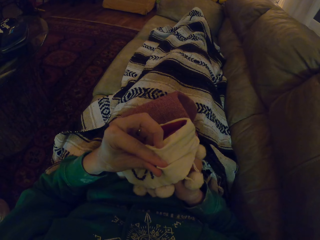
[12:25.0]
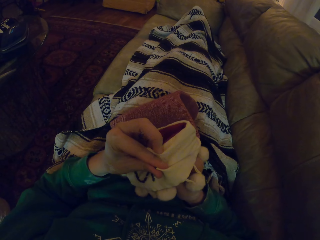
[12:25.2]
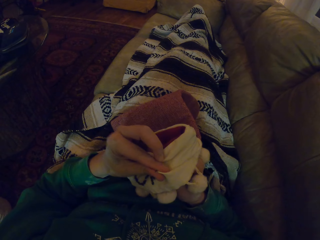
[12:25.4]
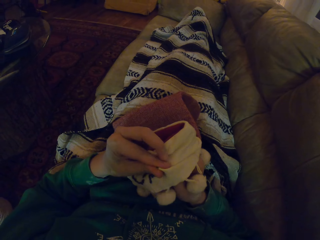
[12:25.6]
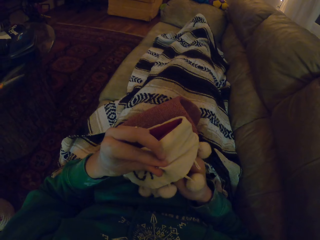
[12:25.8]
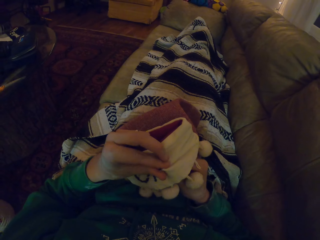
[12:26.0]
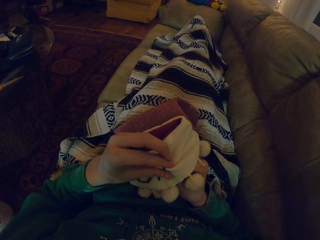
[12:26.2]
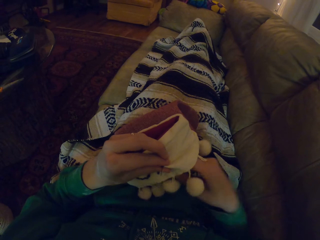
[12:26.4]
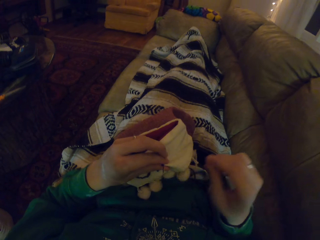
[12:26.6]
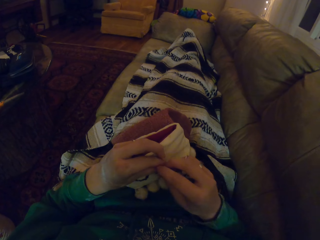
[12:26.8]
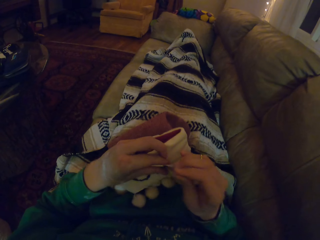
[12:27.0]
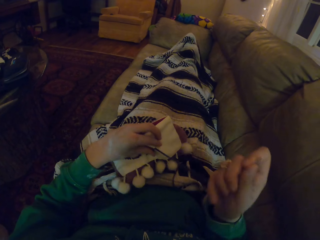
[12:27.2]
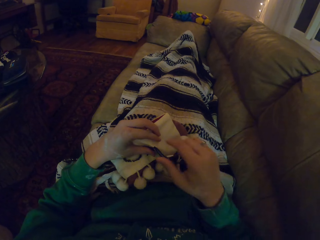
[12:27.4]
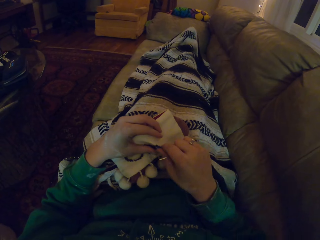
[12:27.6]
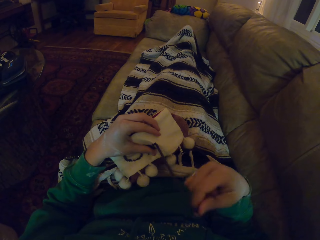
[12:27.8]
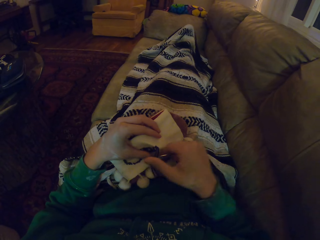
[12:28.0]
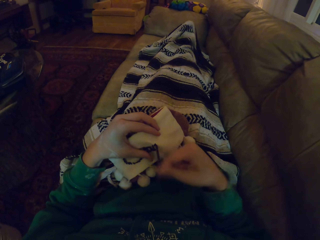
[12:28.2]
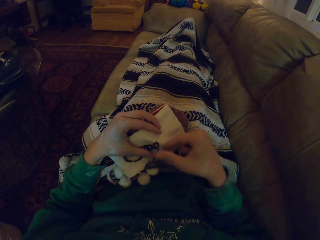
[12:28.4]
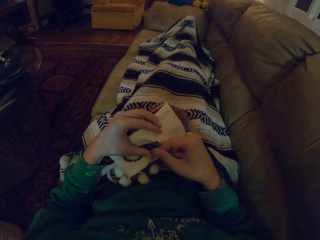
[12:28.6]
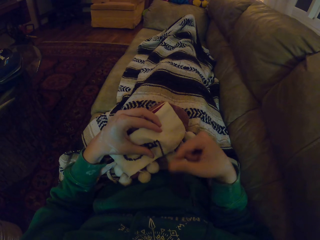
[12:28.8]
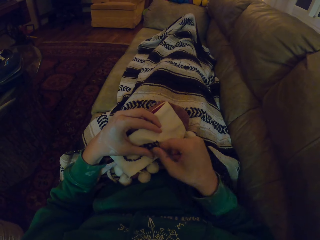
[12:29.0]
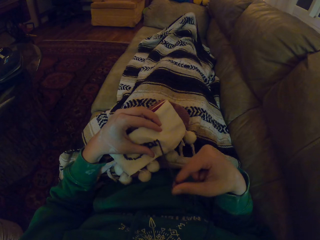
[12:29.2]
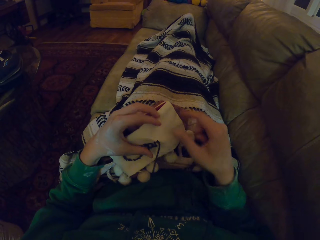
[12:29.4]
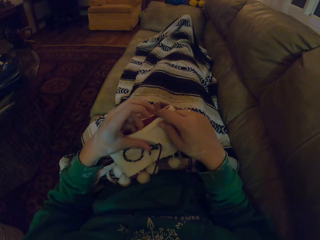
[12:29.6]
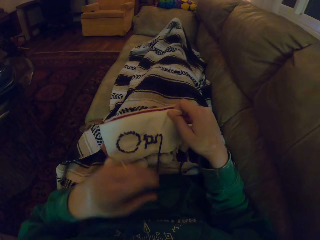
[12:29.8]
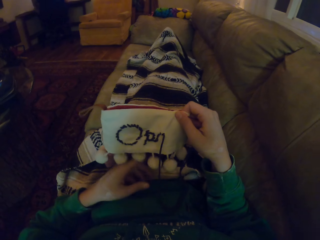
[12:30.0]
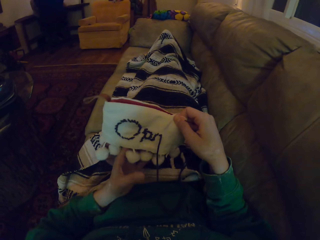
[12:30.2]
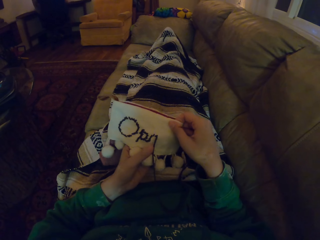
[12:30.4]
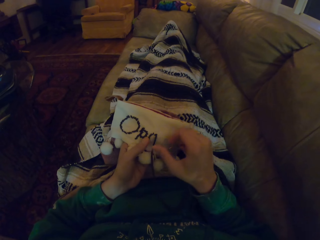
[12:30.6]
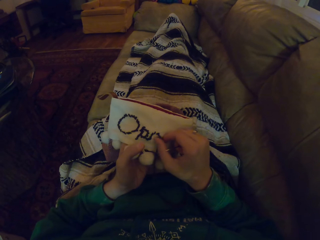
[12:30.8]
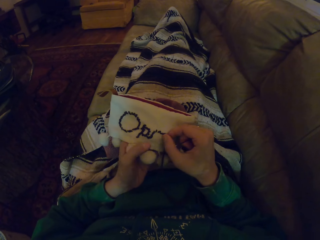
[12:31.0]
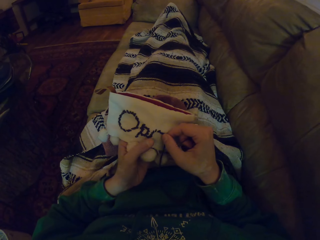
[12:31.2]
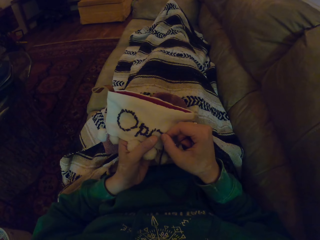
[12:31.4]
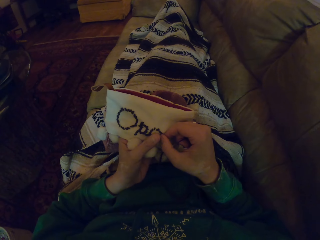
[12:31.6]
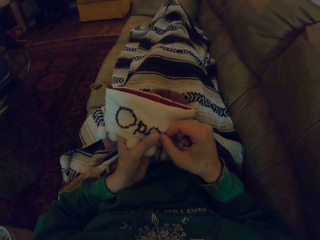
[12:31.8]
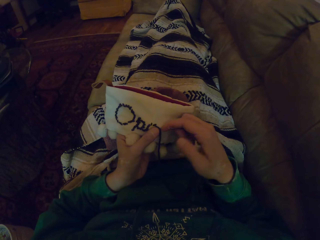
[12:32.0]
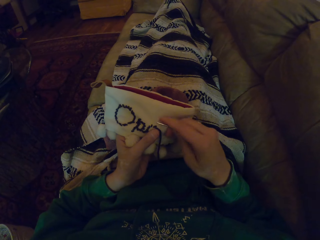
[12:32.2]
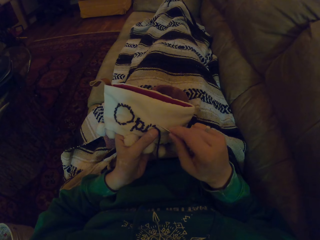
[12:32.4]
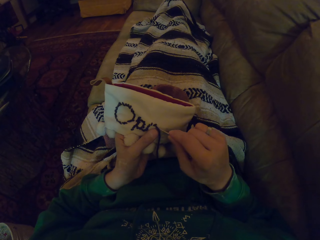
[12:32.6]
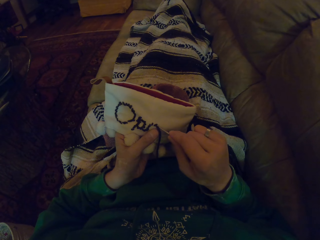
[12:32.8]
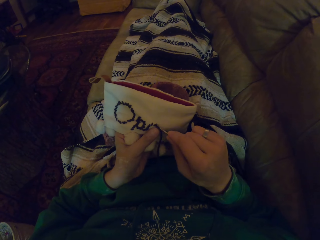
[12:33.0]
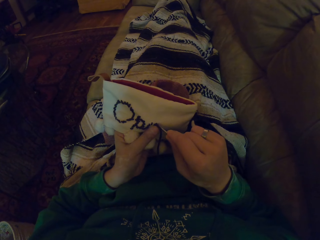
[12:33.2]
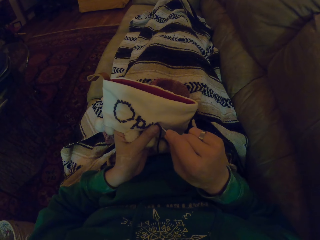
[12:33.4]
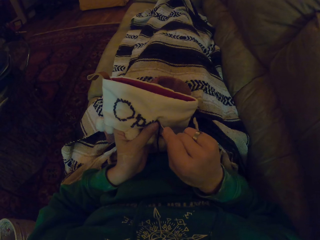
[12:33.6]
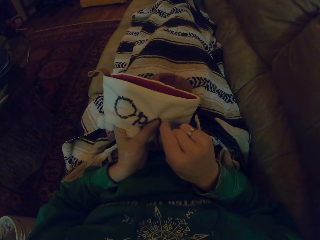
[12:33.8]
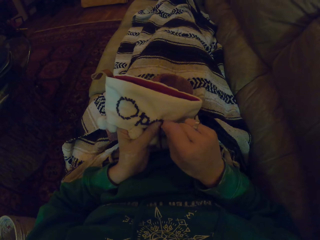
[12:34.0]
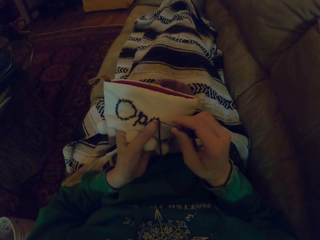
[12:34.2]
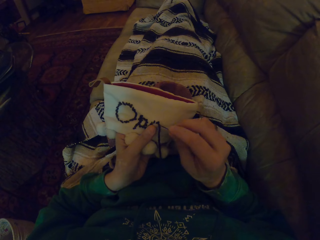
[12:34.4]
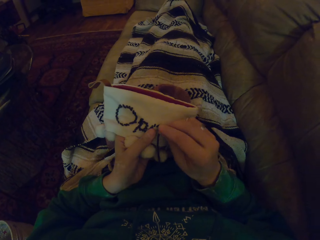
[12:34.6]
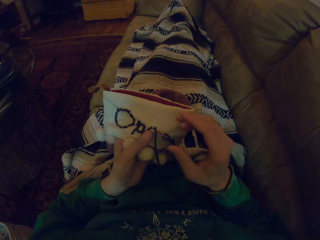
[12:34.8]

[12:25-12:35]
The camera wearer pulls the thread. They adjust the garment, align the thread, and knit the garment.

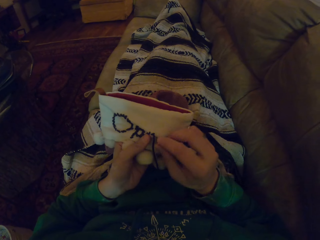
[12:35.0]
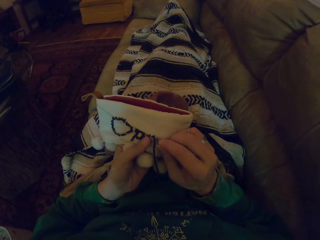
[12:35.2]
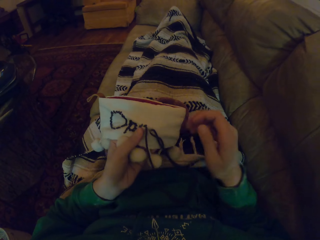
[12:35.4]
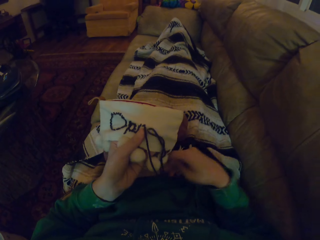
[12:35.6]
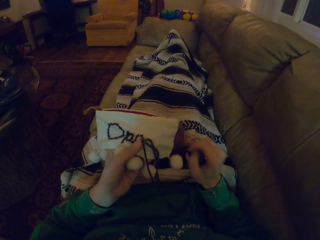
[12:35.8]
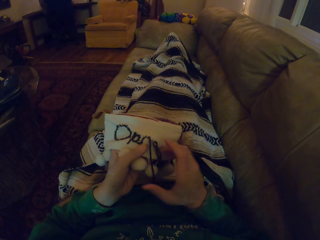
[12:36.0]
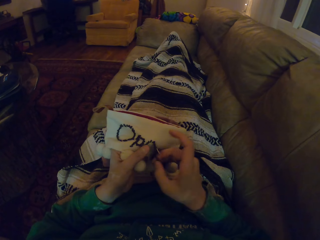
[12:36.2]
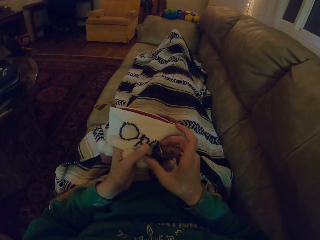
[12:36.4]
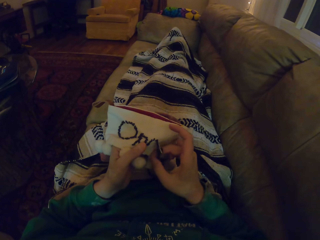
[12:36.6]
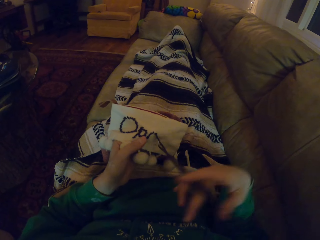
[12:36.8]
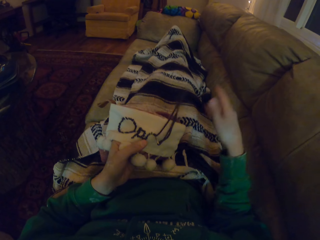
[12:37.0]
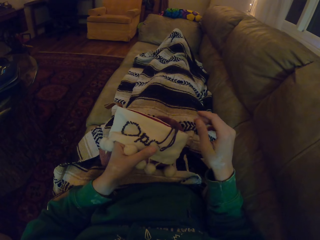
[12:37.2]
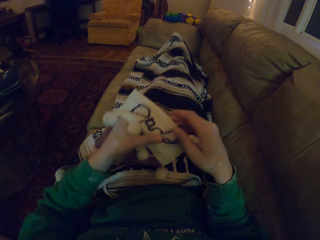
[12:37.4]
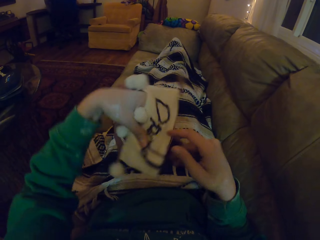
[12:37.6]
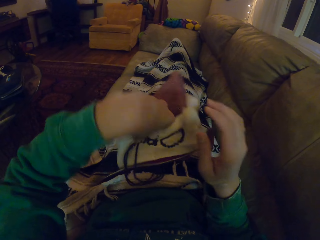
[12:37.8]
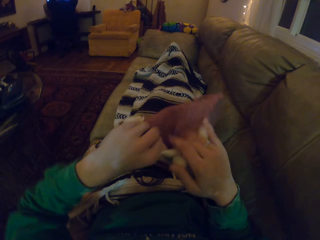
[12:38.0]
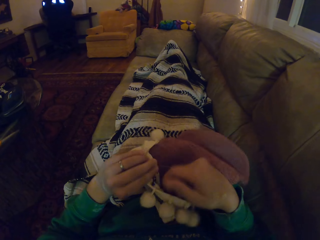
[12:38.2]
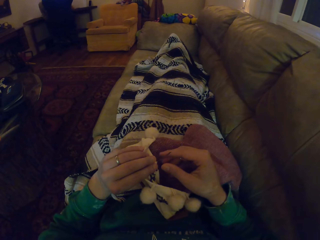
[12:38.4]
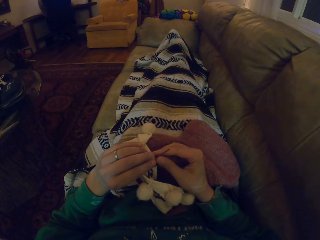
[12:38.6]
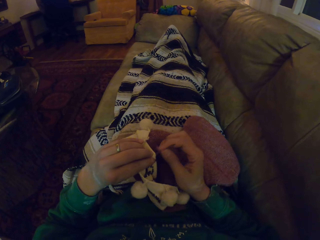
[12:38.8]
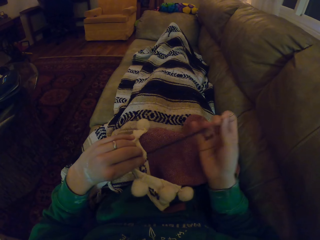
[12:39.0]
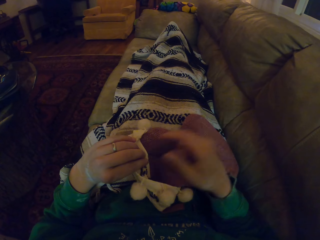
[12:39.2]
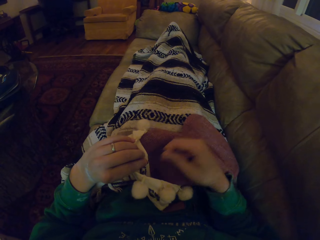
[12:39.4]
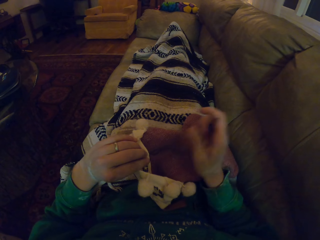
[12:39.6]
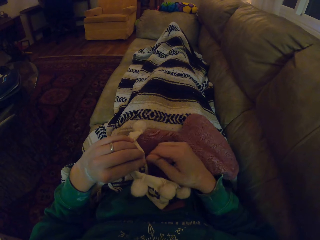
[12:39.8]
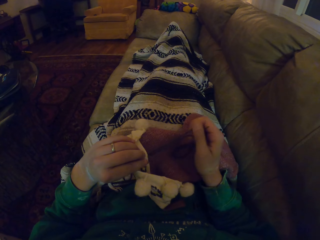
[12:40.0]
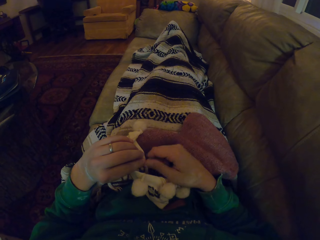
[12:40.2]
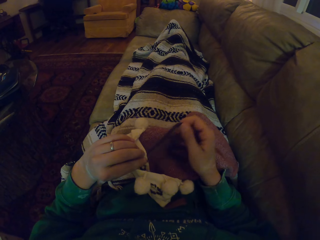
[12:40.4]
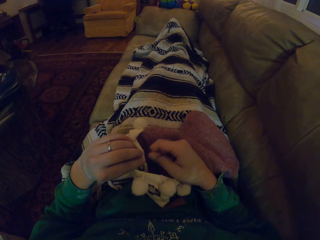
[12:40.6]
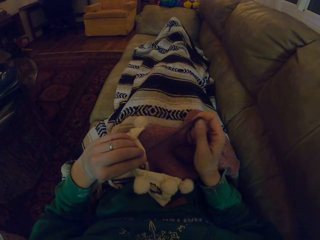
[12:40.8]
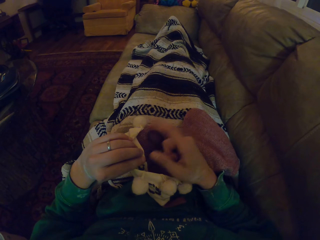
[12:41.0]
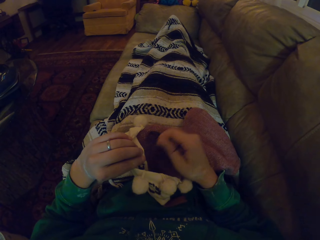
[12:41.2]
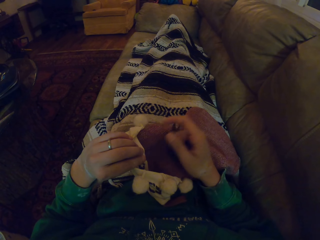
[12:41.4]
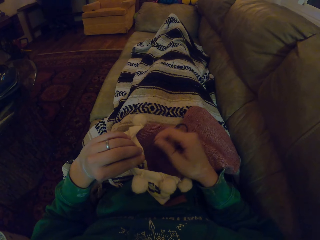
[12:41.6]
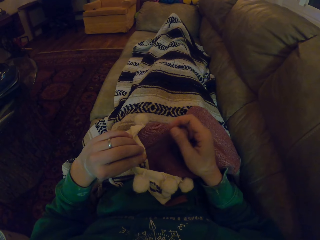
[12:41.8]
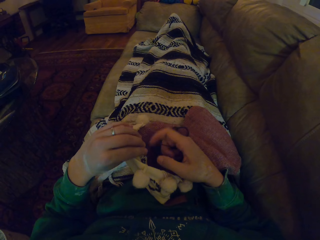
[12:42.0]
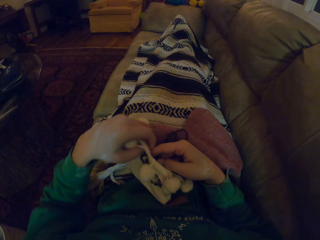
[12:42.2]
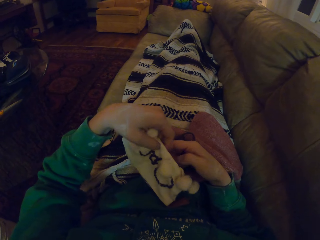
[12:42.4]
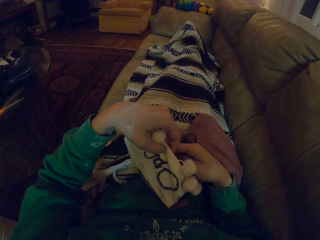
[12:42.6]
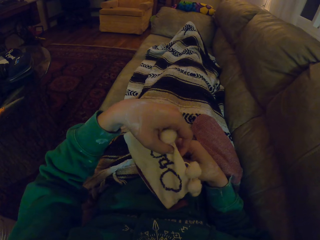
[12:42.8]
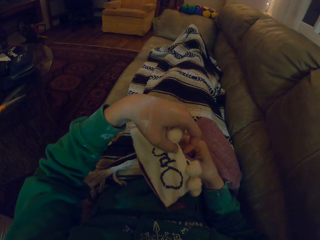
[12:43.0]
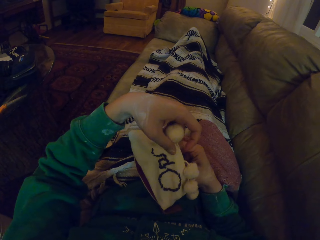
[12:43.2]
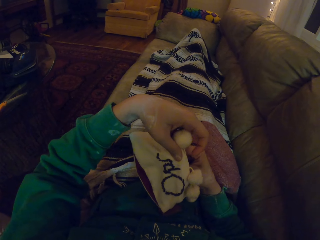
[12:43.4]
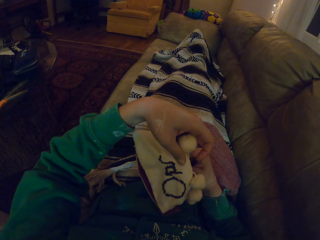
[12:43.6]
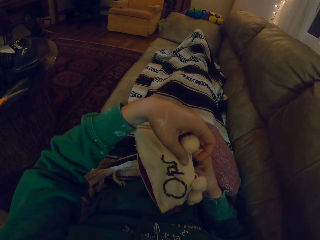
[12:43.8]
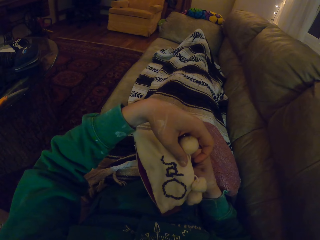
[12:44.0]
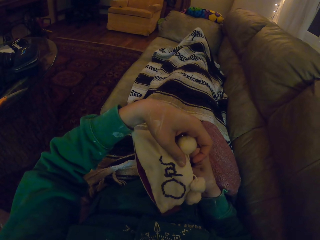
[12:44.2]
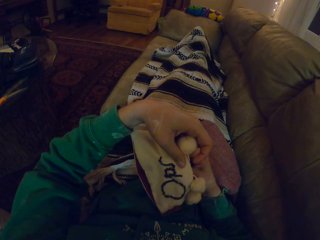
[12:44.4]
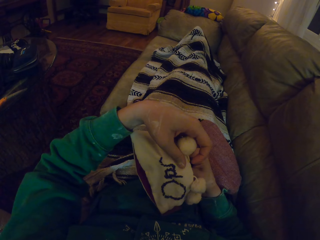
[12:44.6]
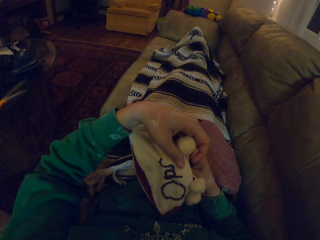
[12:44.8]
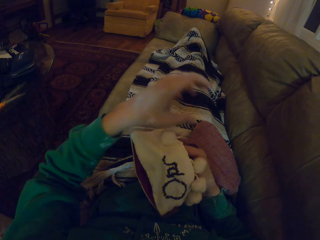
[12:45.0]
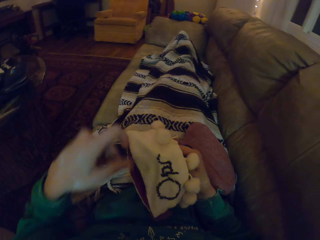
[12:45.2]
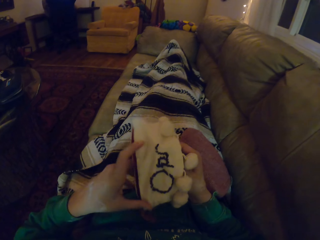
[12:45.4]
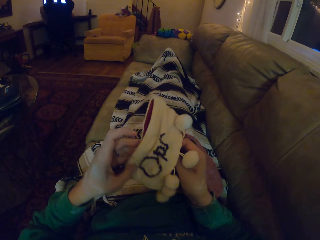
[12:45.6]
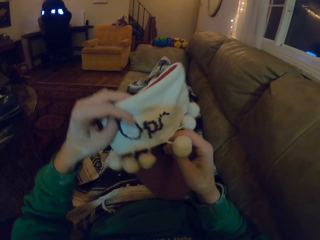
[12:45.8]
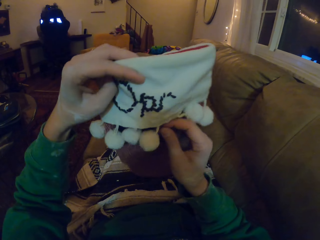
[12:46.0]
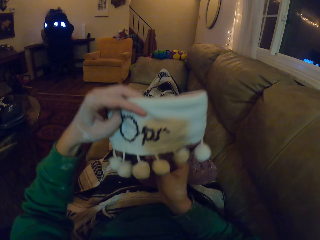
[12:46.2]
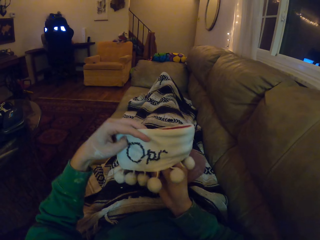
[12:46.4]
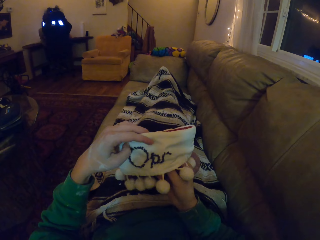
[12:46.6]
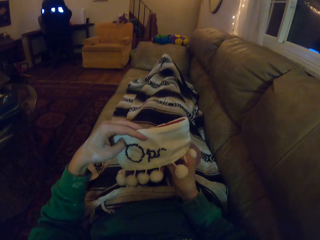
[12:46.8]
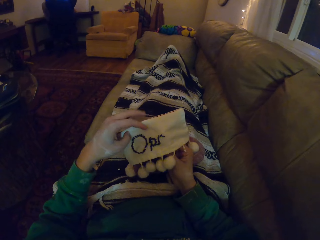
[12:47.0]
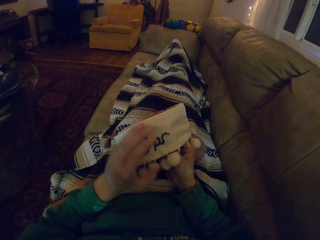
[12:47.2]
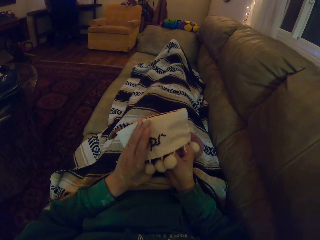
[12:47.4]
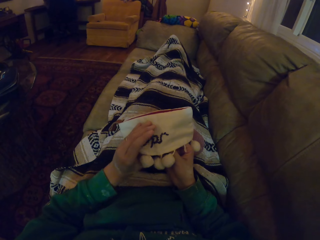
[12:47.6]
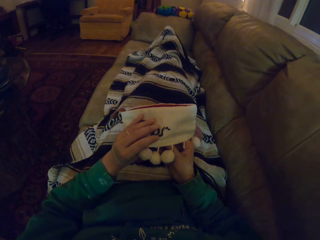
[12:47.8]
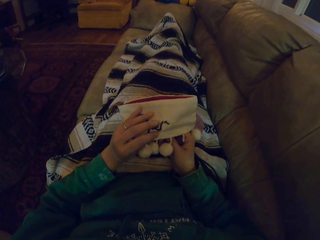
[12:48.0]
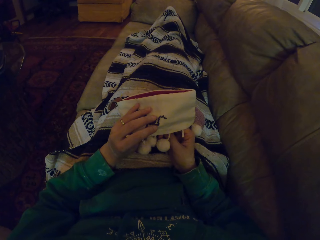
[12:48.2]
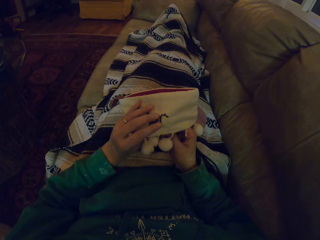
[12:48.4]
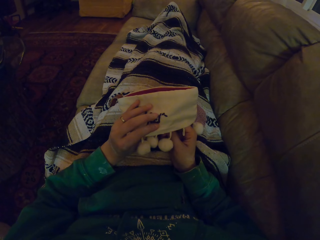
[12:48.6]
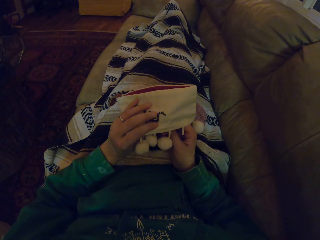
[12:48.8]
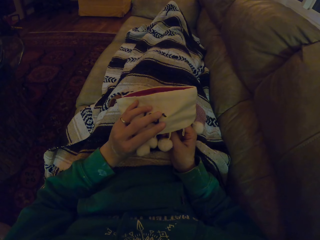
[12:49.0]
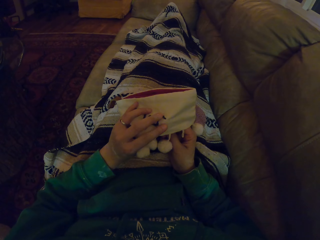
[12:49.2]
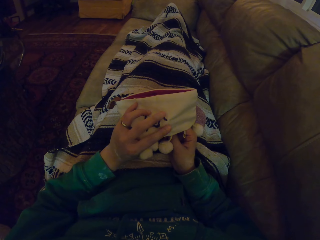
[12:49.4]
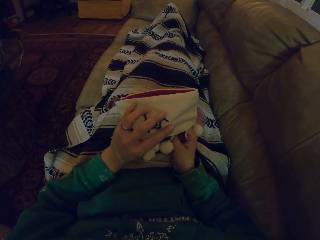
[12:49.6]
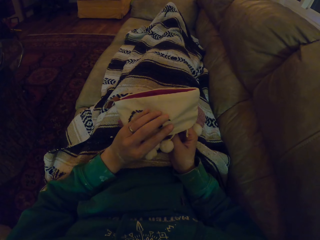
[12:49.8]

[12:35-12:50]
The camera wearer pushes the thread. They turn the garment and pull the thread. They turn the garment and knit the garment. They turn the garment and knit the garment.
